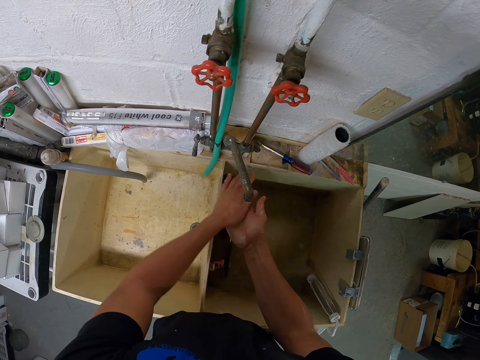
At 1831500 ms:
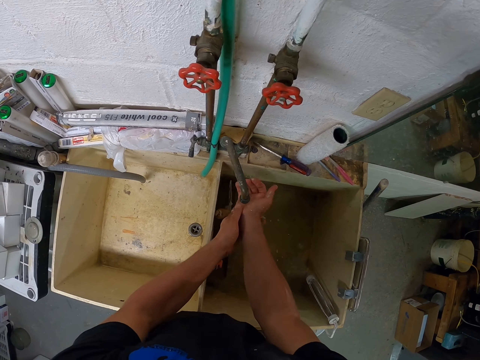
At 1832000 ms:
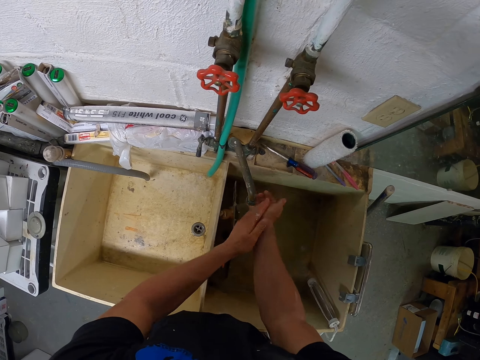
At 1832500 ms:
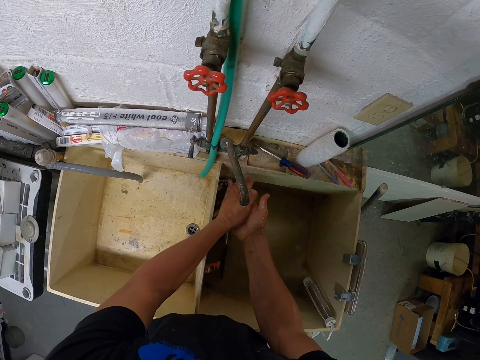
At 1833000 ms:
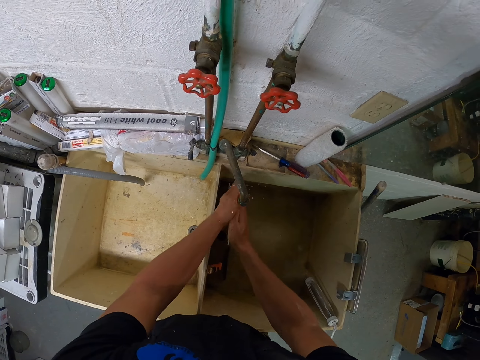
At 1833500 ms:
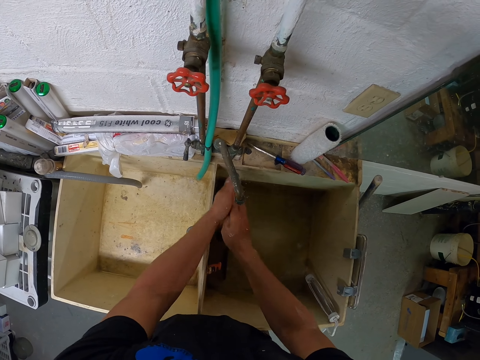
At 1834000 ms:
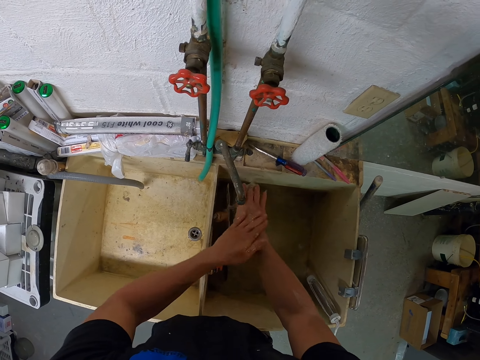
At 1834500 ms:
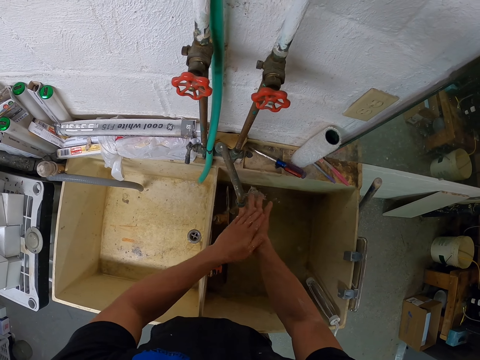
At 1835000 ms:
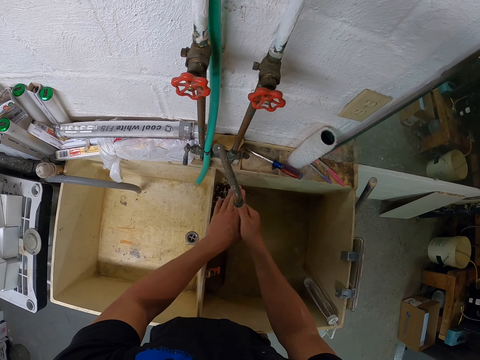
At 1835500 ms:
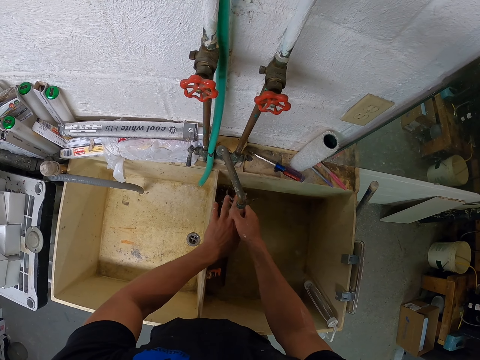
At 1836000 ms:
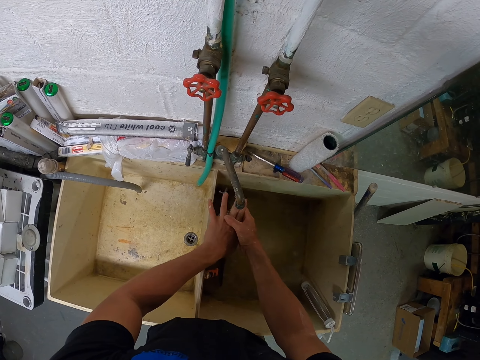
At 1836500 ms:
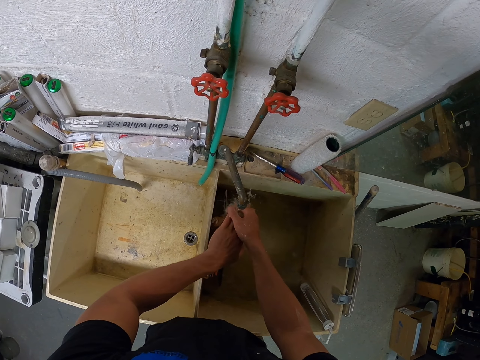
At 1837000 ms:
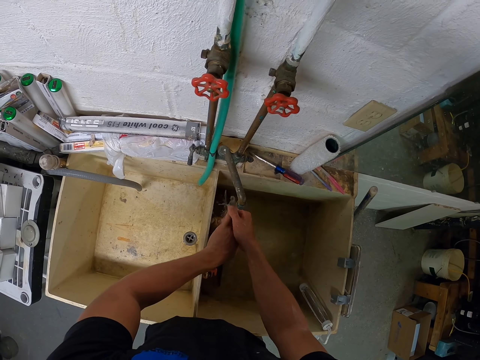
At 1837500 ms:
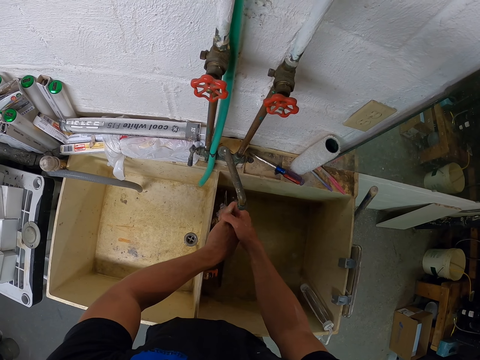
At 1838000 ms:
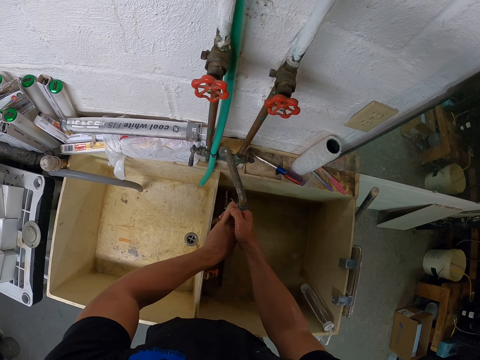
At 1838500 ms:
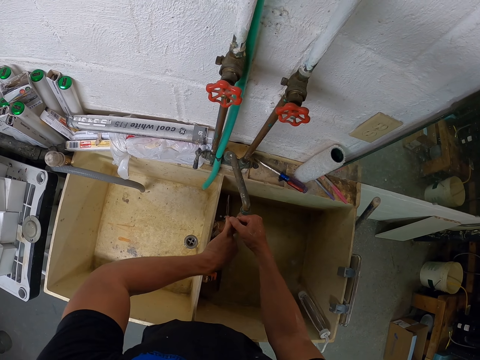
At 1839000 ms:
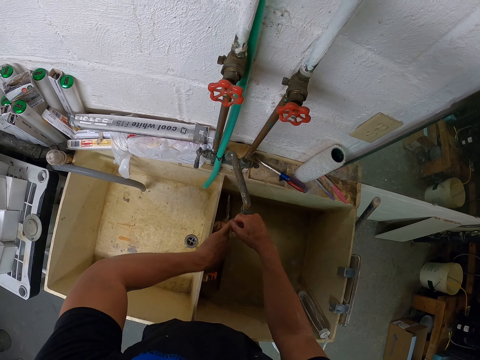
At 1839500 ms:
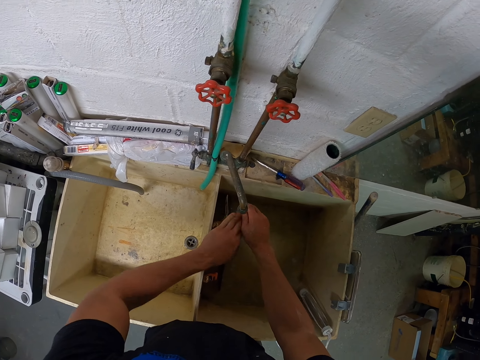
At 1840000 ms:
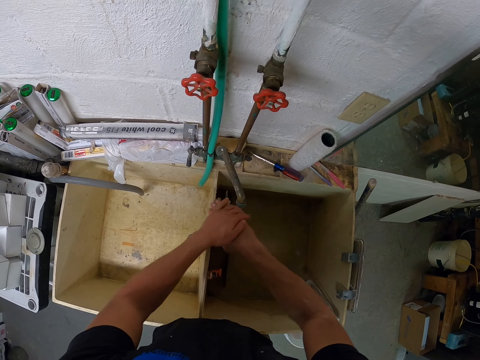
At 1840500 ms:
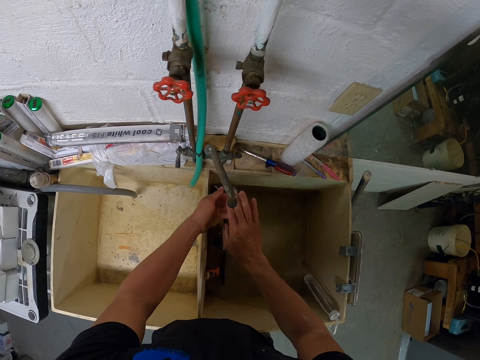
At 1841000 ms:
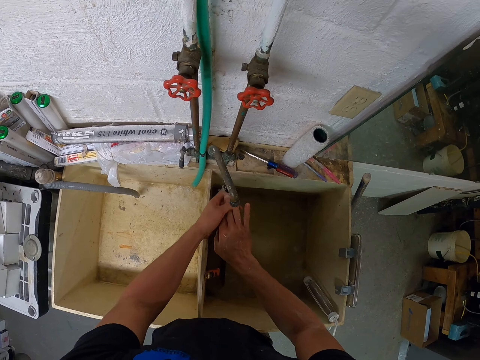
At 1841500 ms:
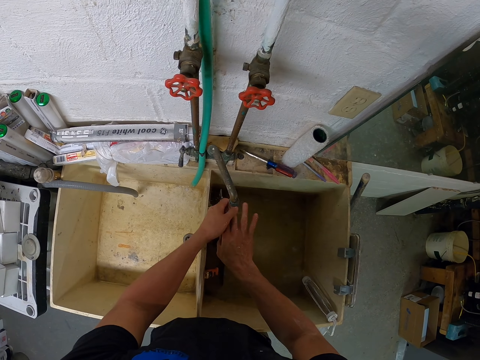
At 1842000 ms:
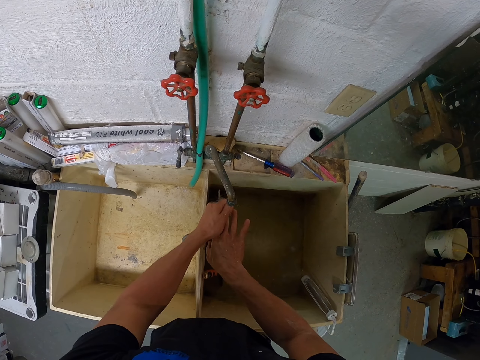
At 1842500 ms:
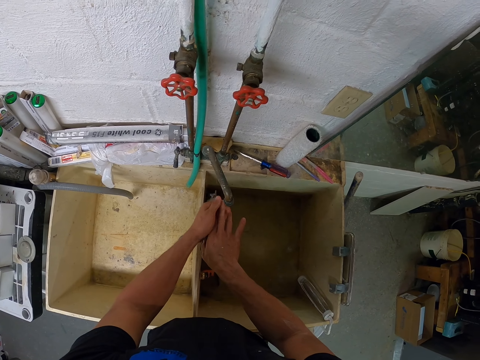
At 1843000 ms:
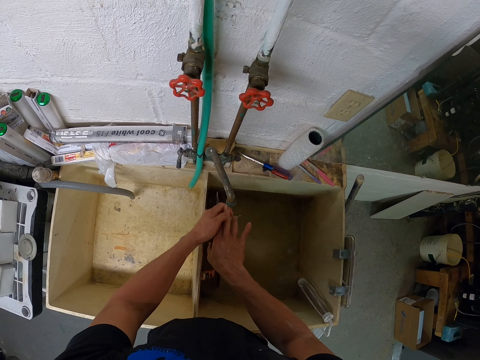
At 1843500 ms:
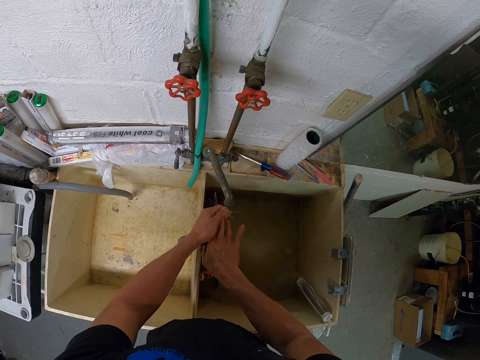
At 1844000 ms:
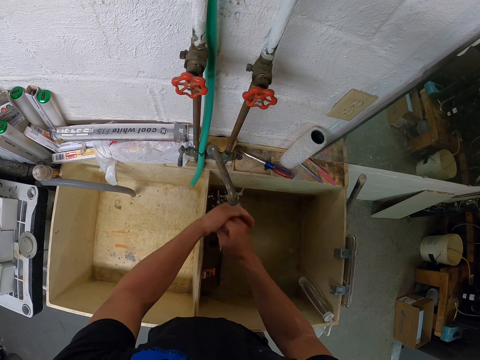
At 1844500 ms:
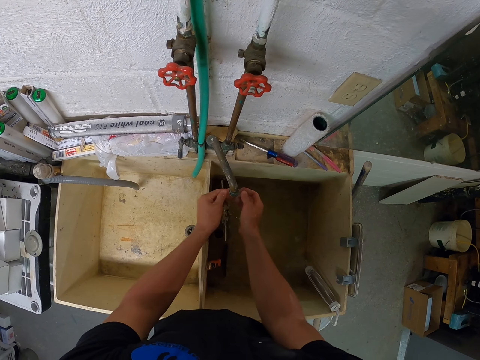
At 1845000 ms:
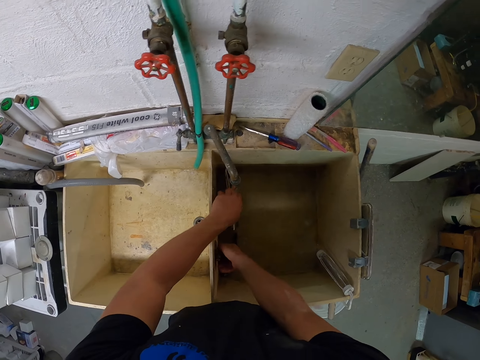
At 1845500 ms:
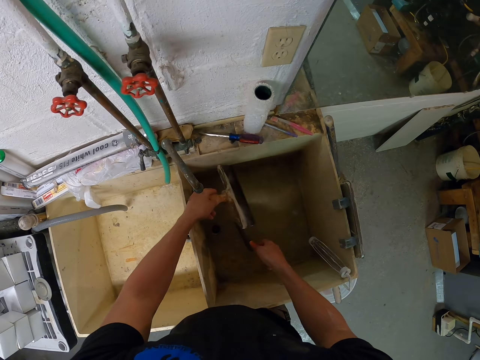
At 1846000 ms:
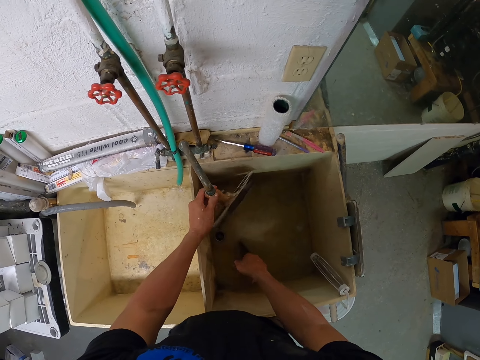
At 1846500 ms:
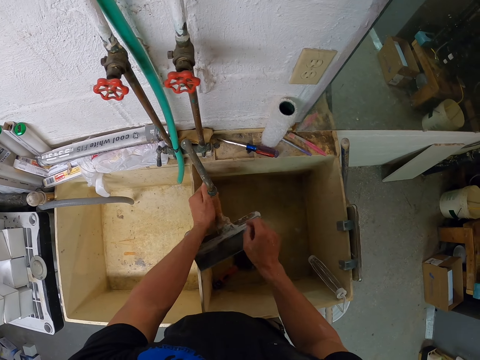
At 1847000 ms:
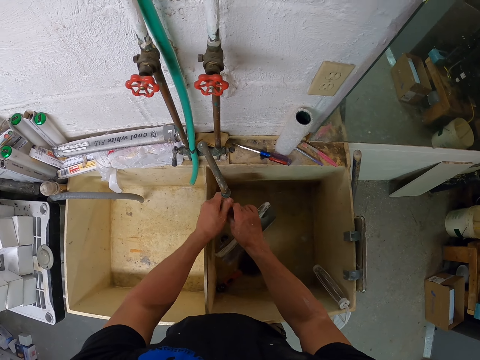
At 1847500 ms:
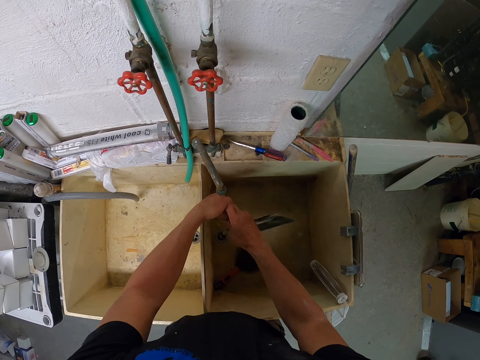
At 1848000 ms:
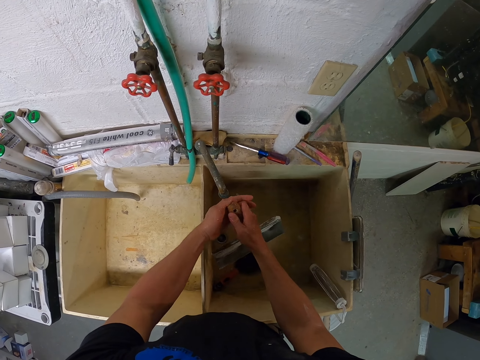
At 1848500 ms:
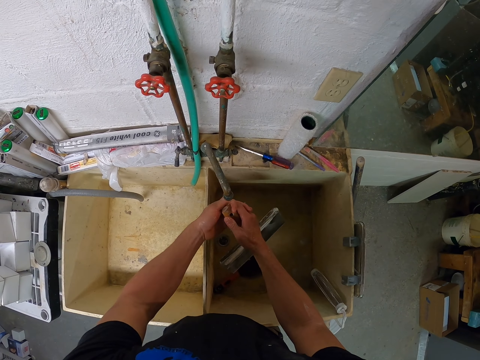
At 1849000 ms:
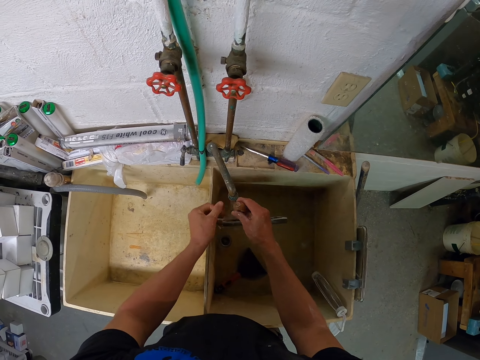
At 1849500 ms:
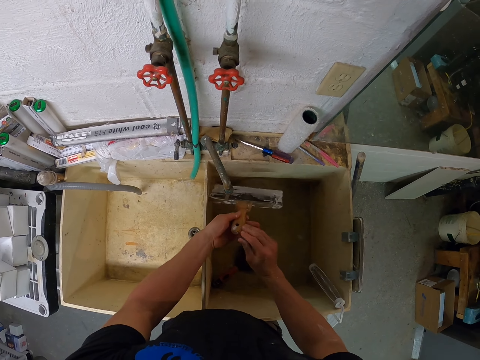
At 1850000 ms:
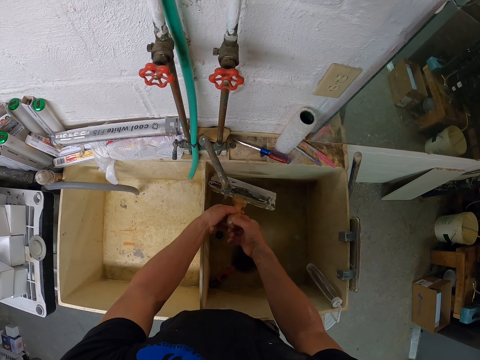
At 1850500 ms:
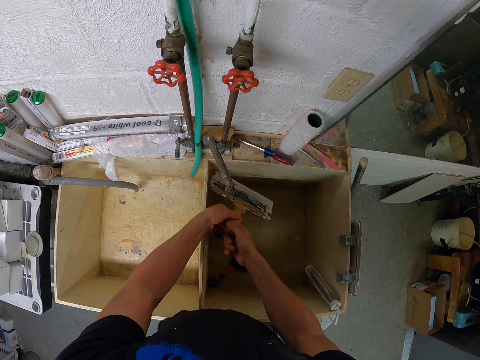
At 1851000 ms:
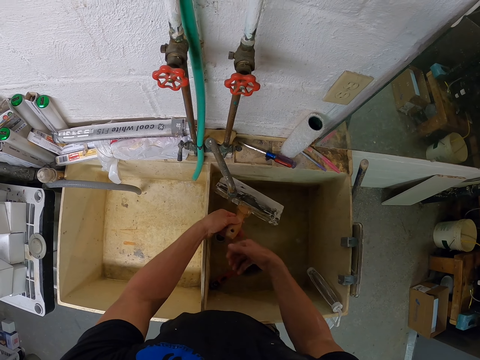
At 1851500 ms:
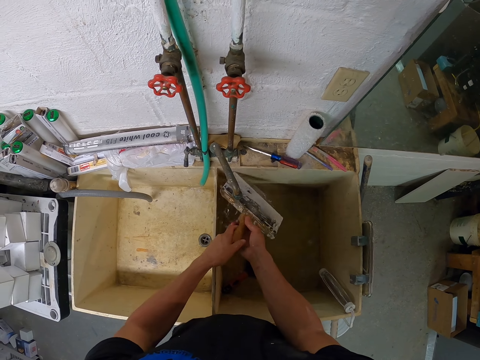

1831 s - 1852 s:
The camera wearer takes the trowel. They wash the trowel.

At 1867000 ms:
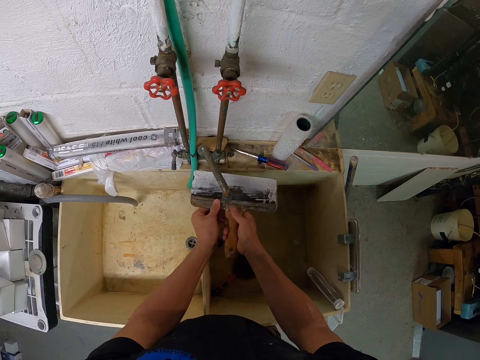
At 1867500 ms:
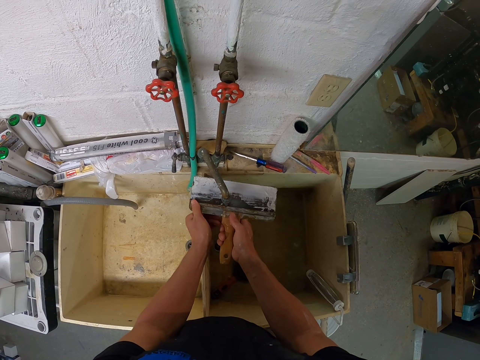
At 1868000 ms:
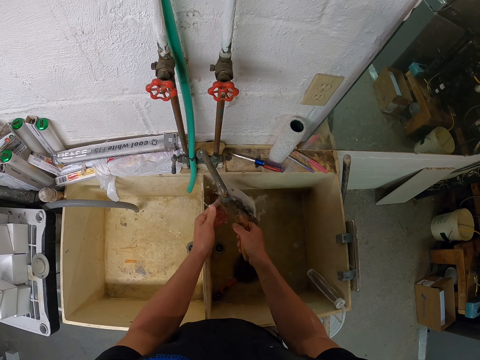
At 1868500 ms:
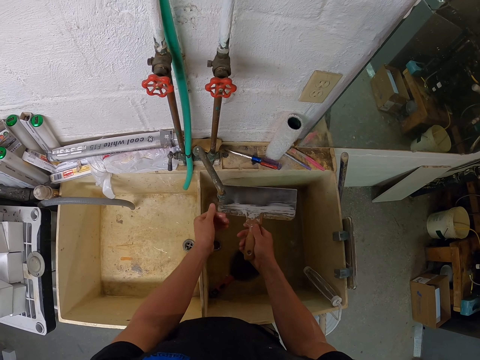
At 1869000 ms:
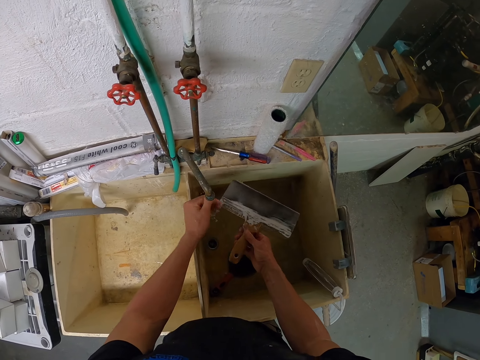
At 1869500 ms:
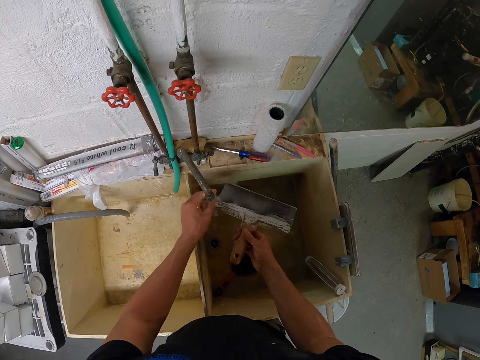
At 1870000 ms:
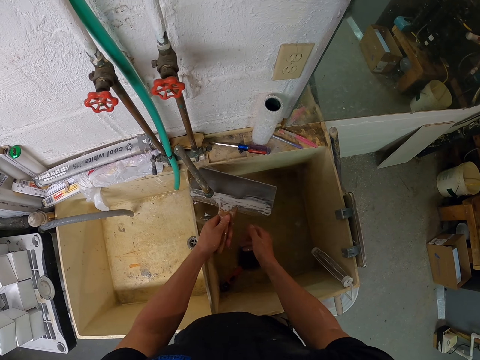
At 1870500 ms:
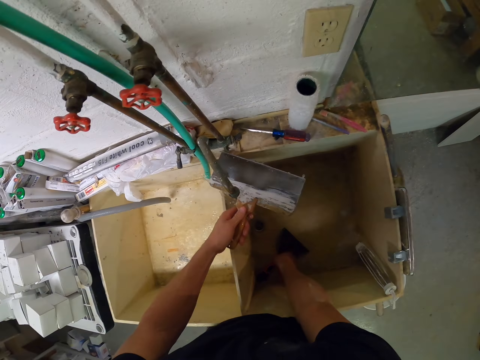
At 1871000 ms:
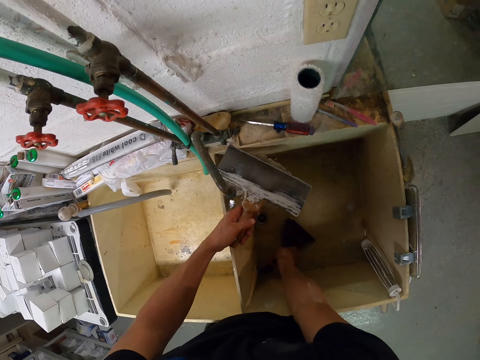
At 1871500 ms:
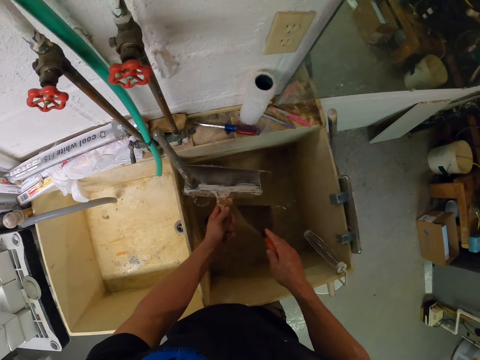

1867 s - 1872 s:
The camera wearer turns the trowel. They wash the hand. They rinse the paint spatula. They take the scraper.
